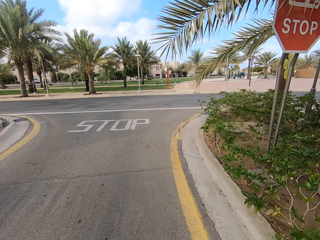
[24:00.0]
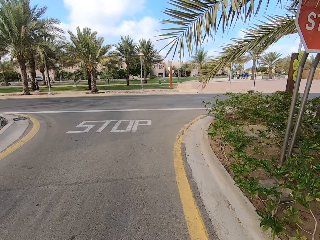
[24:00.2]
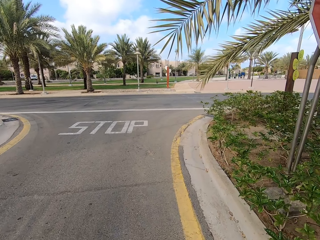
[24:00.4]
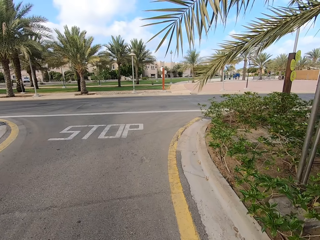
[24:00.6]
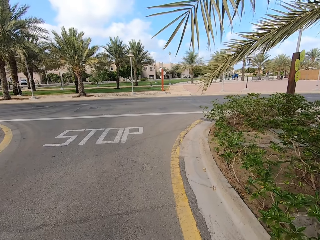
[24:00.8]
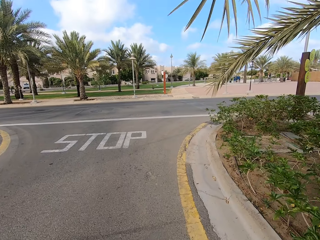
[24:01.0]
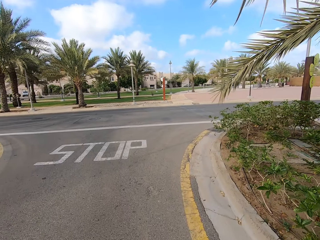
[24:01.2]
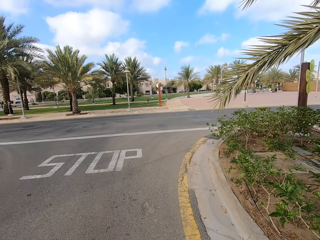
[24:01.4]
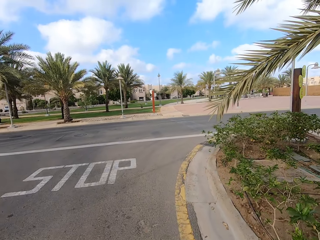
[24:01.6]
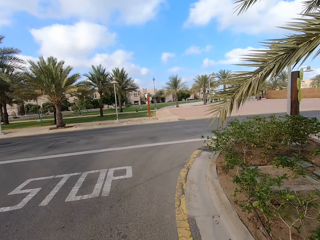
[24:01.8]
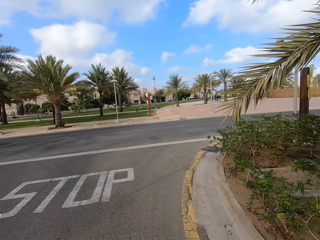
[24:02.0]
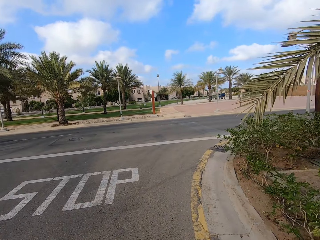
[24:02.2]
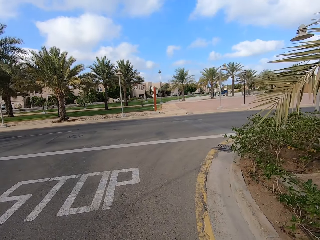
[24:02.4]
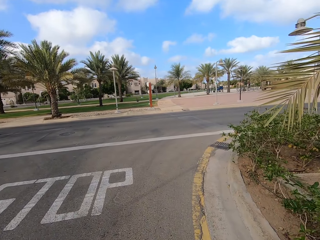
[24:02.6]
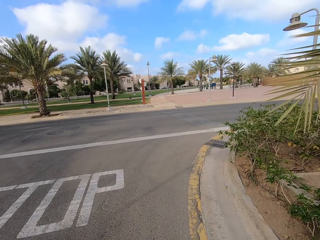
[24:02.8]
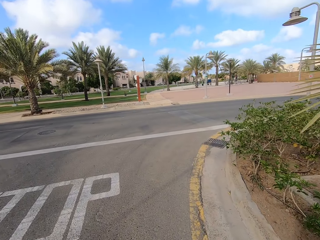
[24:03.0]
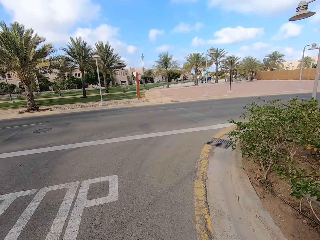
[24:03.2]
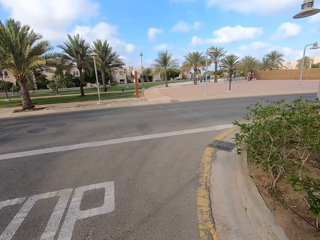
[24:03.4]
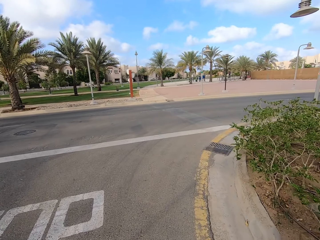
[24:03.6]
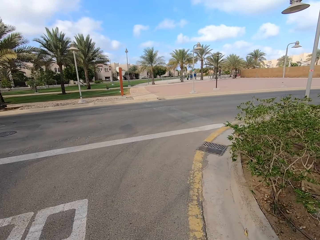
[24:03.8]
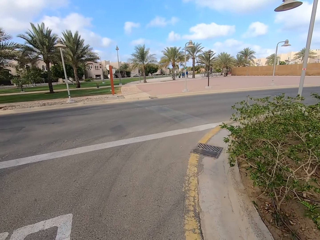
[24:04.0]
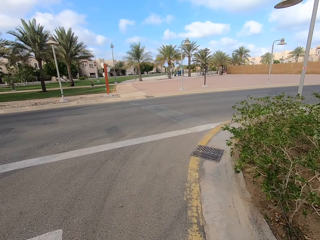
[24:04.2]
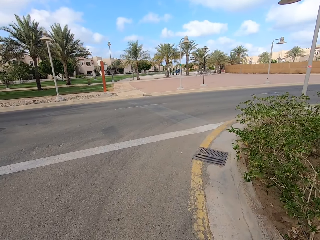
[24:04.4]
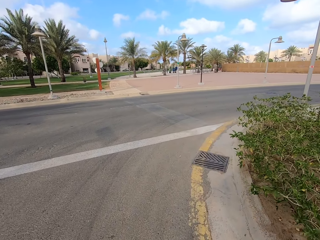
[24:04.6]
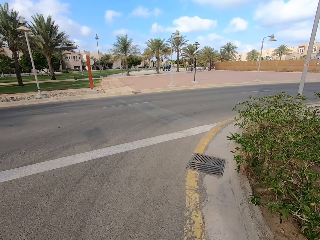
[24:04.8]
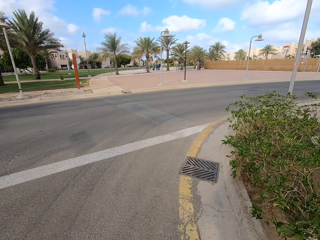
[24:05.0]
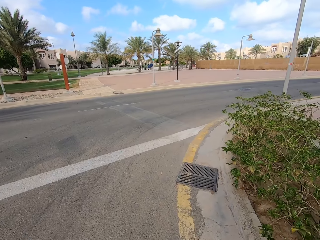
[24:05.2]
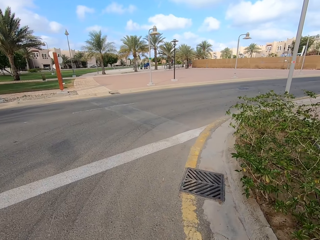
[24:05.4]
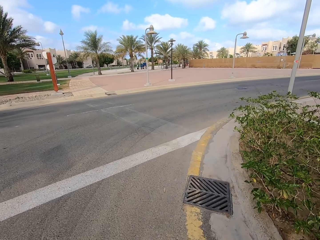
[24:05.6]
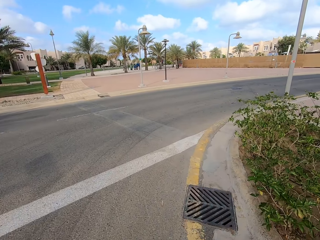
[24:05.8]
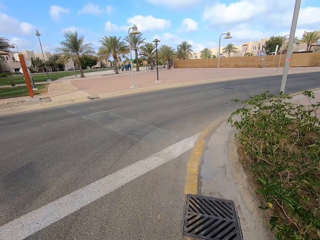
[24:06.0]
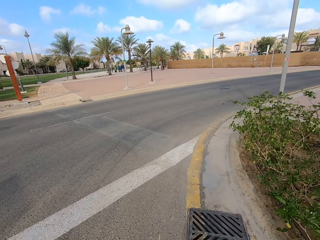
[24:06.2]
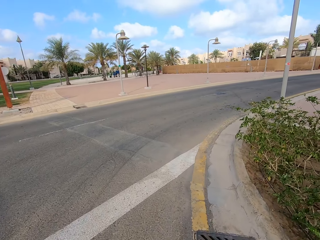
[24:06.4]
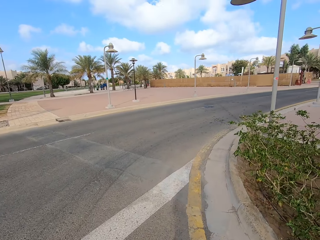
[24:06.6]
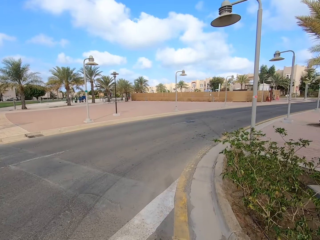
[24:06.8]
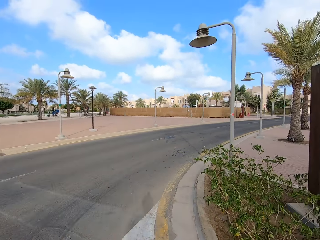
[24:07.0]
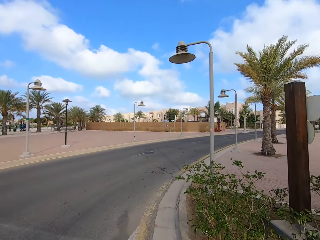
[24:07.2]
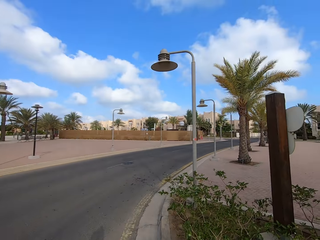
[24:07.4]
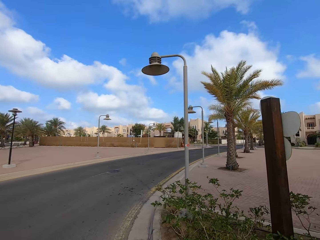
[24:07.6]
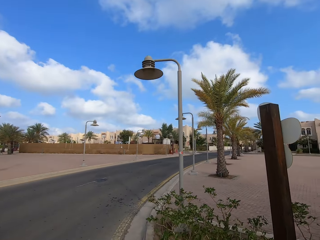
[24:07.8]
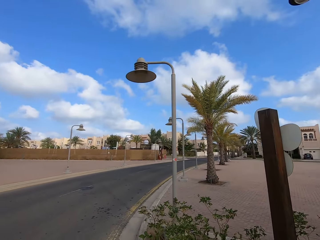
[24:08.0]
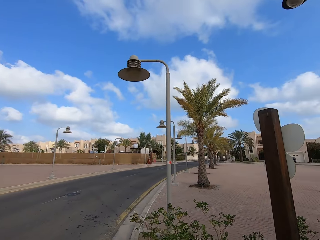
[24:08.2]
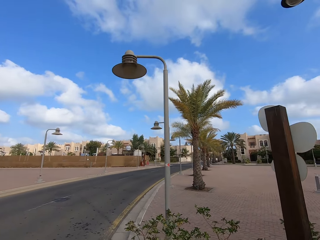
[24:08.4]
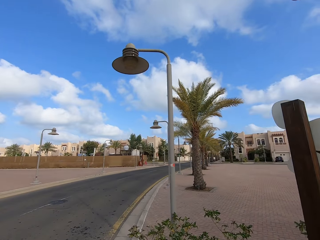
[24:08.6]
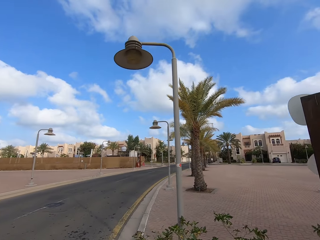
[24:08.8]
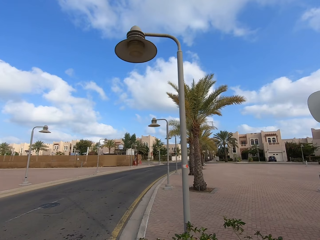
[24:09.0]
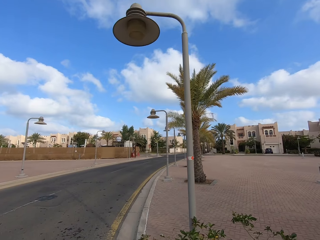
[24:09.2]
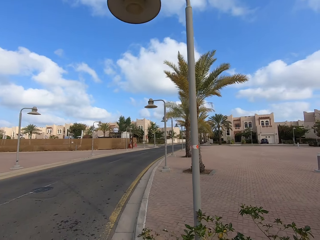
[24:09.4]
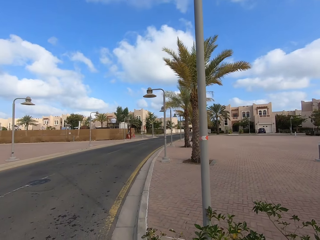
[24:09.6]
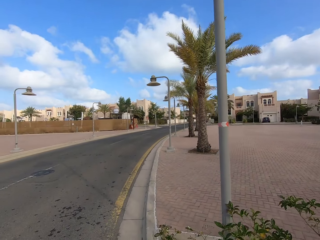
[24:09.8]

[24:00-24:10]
The camera wearer walks along the road.

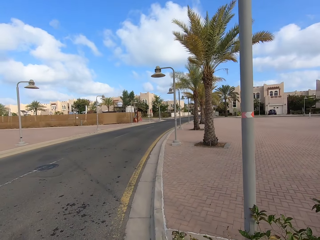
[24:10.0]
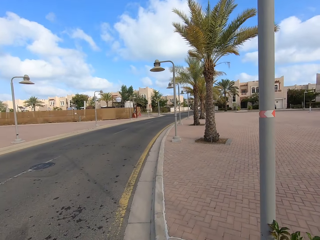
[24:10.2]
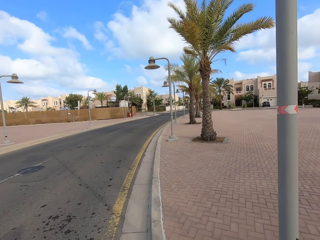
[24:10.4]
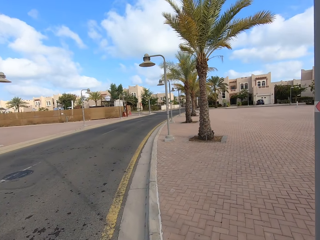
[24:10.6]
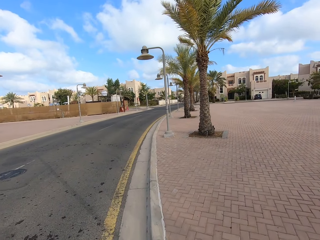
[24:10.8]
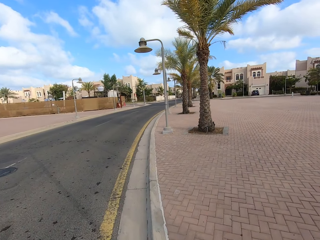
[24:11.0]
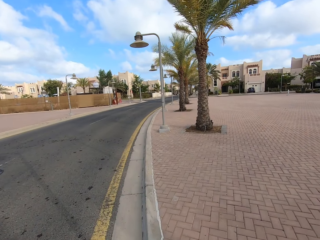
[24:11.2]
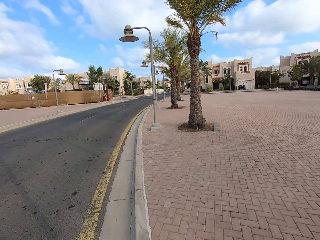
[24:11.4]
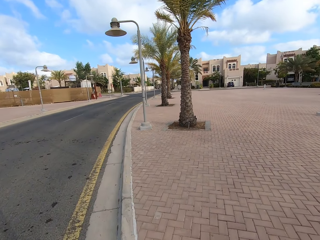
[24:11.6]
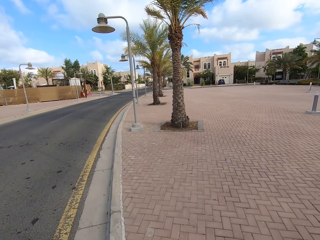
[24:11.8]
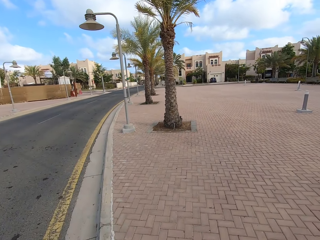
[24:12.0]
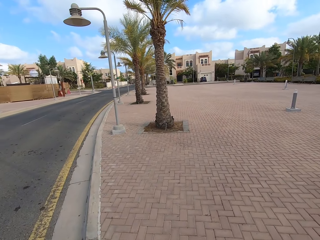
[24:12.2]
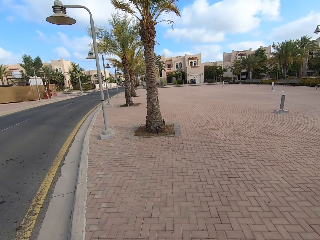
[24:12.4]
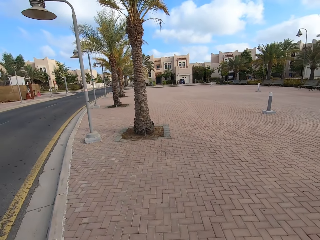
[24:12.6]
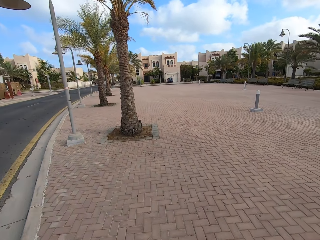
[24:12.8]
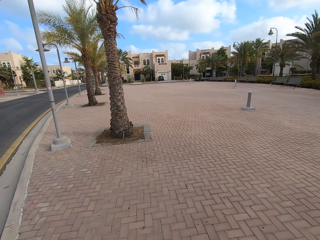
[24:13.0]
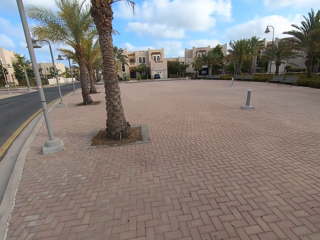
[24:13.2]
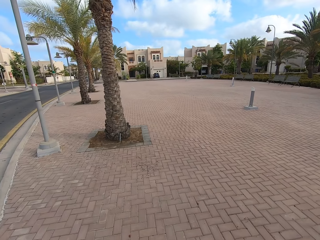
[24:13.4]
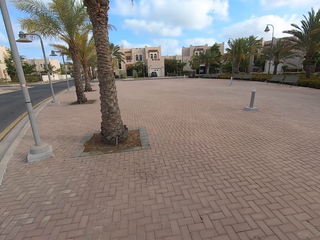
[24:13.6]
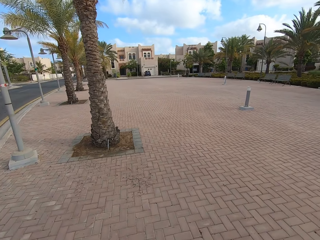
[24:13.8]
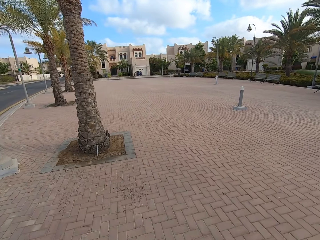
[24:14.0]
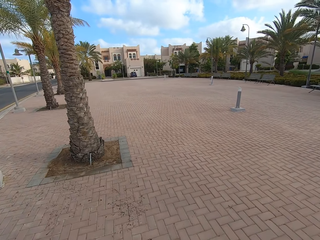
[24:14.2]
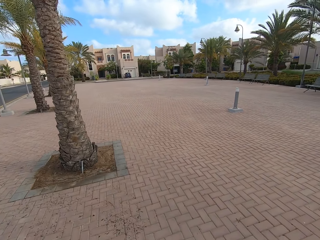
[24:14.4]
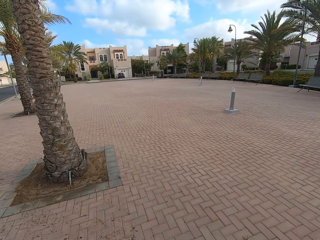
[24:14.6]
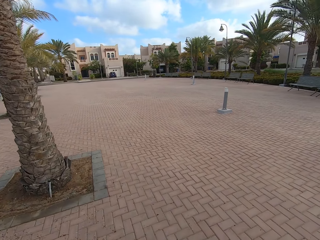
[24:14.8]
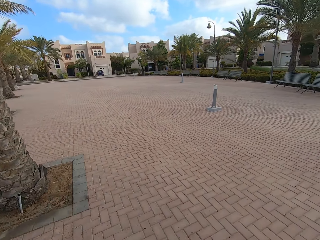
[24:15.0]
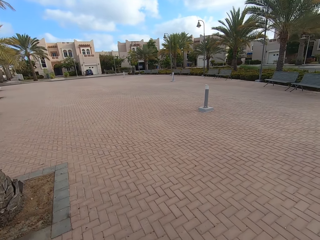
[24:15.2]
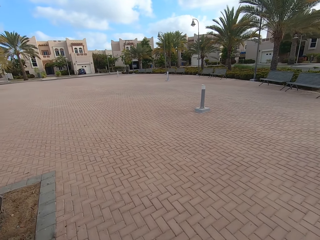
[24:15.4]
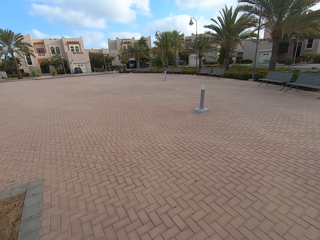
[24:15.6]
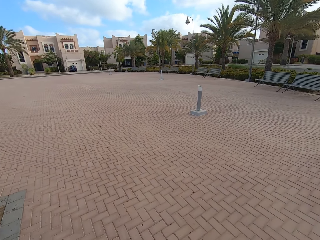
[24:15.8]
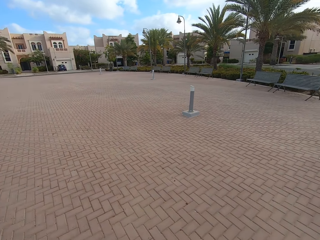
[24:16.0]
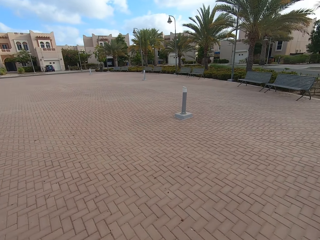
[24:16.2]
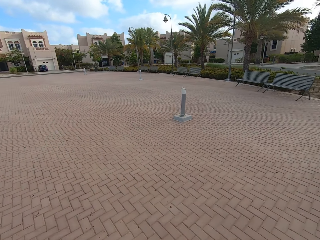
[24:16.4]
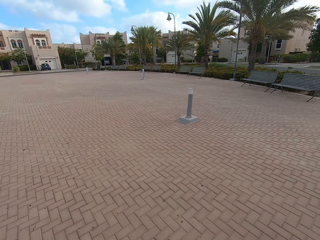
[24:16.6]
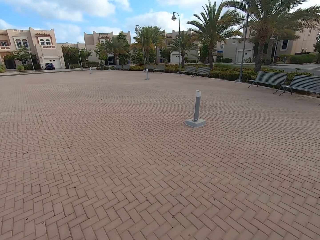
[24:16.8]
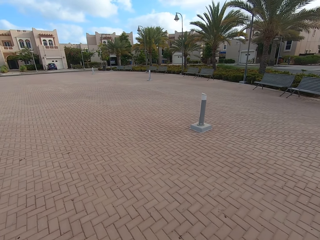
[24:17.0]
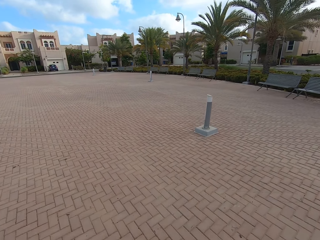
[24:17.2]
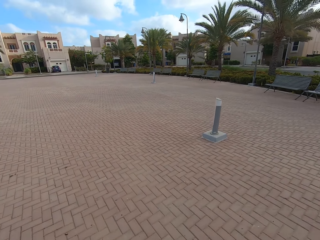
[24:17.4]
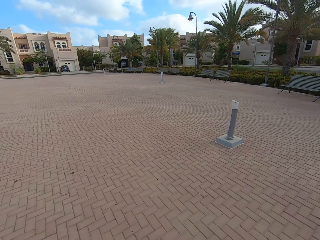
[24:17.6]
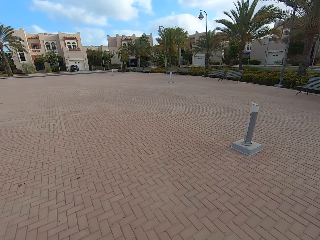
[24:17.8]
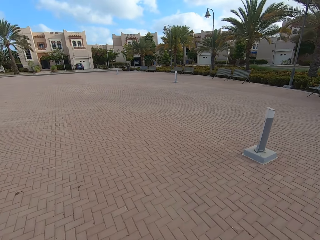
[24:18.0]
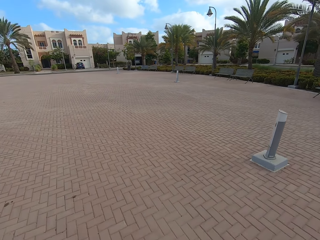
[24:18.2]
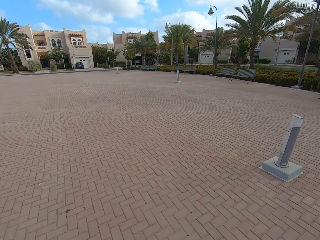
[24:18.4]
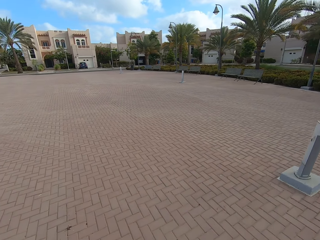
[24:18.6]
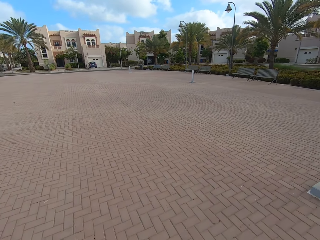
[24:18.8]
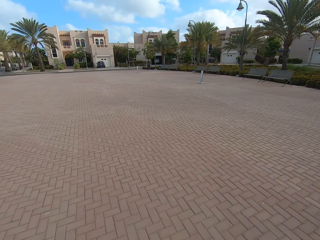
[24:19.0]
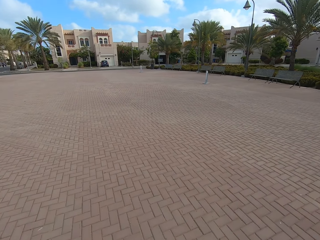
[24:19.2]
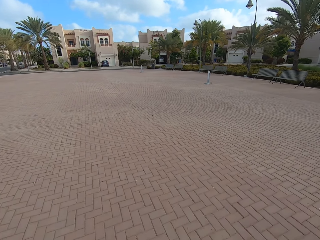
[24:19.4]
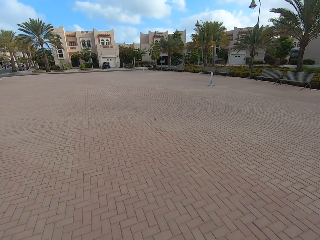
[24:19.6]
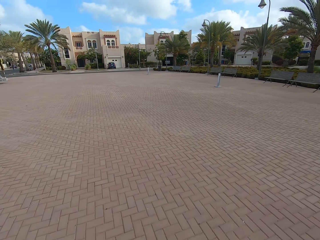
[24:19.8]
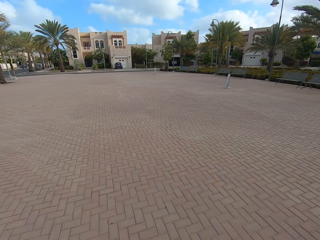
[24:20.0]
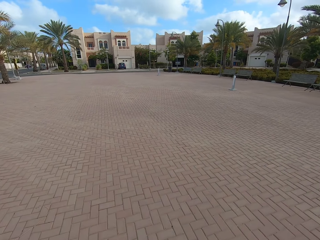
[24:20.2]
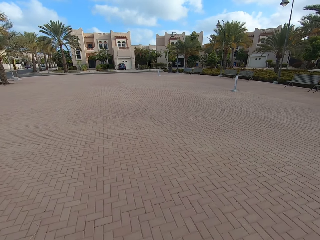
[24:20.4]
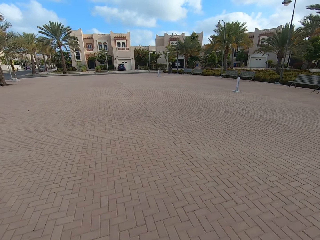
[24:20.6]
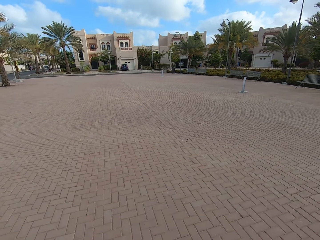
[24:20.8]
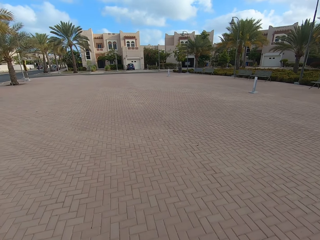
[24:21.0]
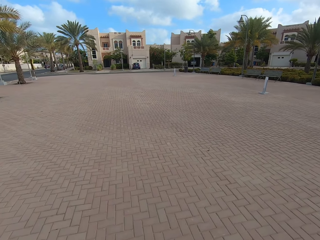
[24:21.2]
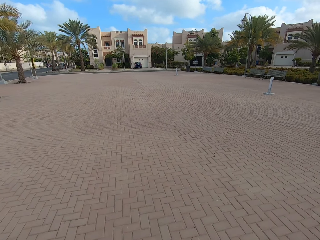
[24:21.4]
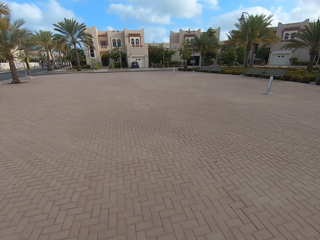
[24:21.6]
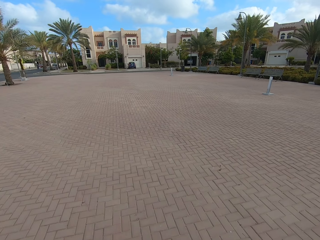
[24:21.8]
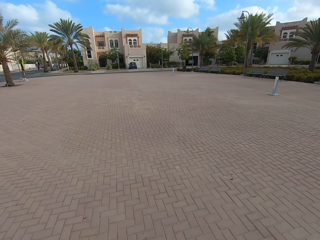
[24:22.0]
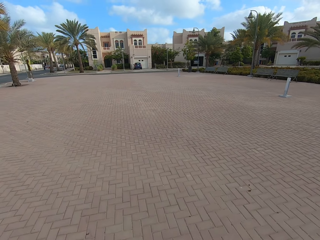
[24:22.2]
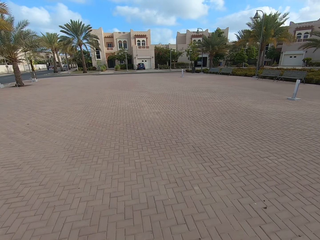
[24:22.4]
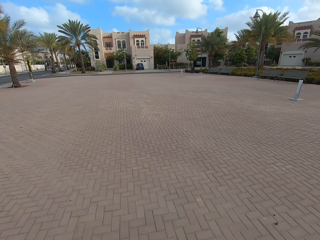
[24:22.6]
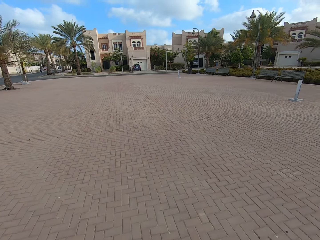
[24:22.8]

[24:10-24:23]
The camera wearer turns to the right. They walk on the pathway.
